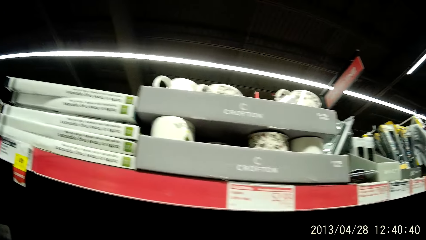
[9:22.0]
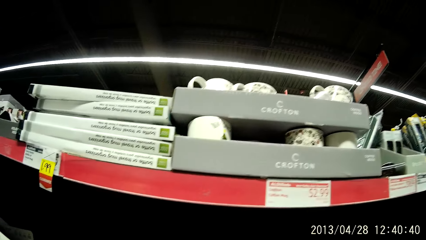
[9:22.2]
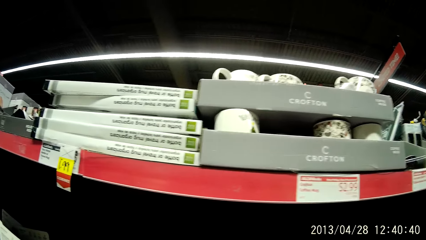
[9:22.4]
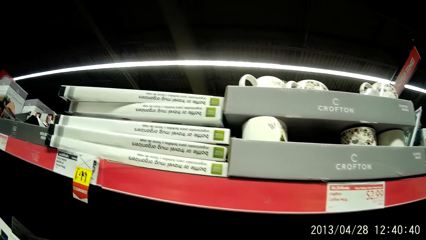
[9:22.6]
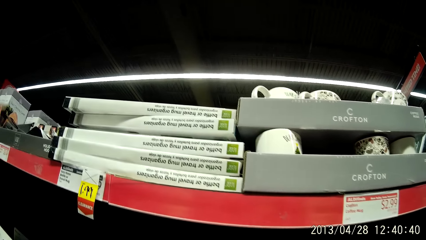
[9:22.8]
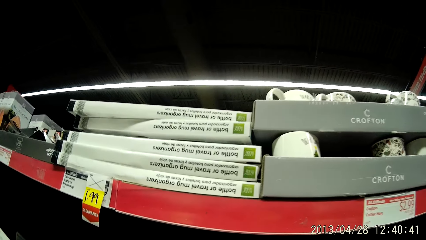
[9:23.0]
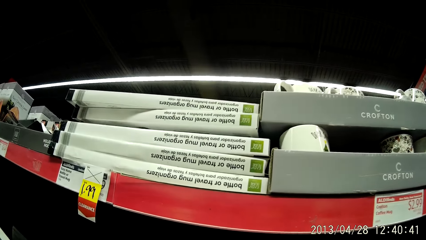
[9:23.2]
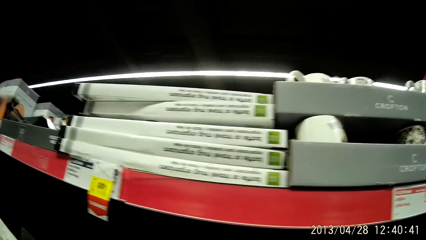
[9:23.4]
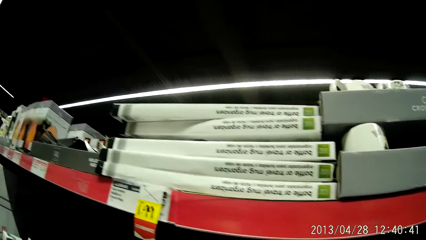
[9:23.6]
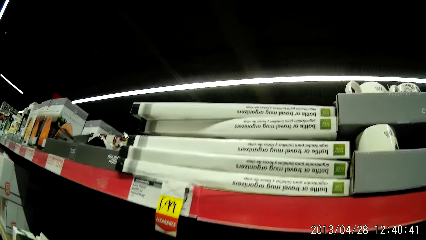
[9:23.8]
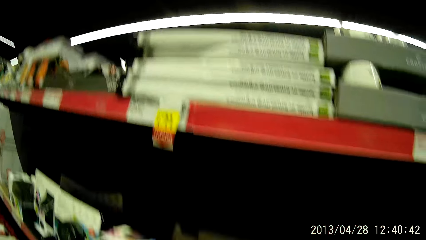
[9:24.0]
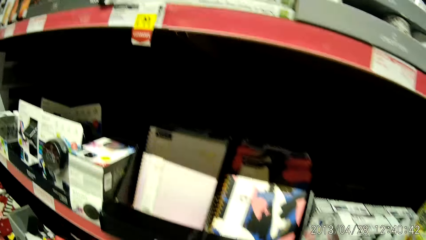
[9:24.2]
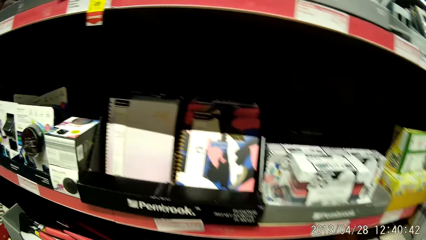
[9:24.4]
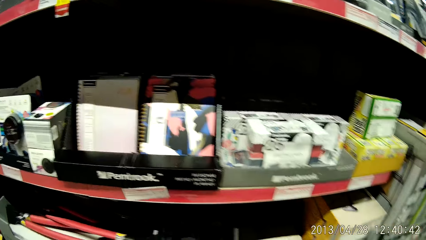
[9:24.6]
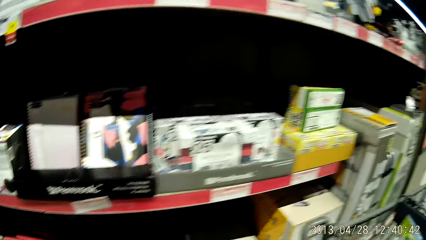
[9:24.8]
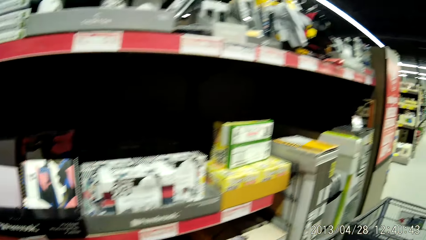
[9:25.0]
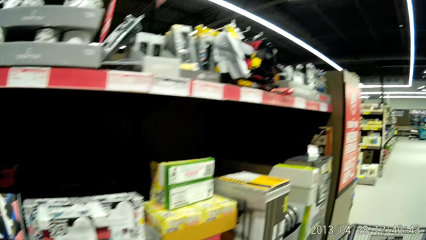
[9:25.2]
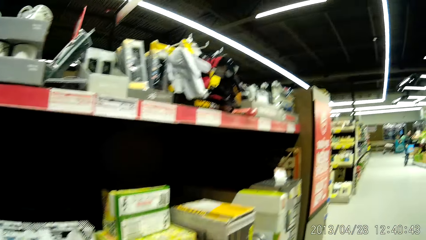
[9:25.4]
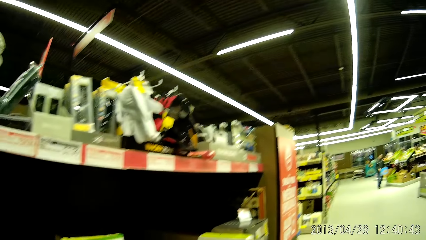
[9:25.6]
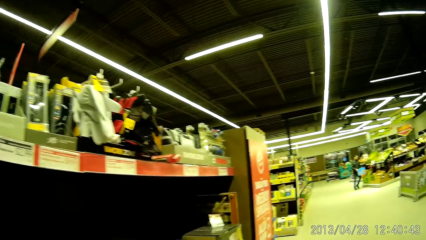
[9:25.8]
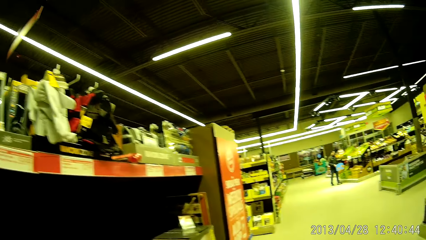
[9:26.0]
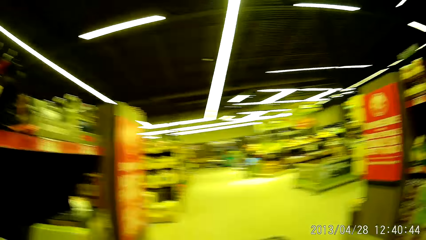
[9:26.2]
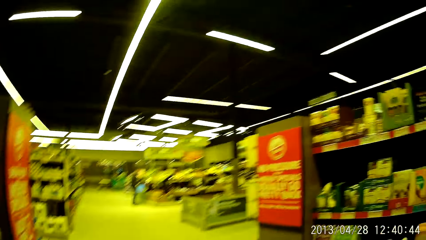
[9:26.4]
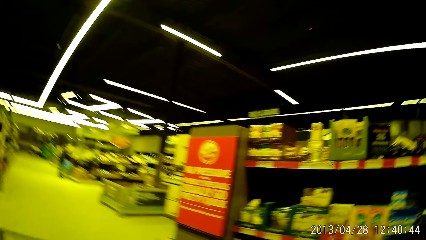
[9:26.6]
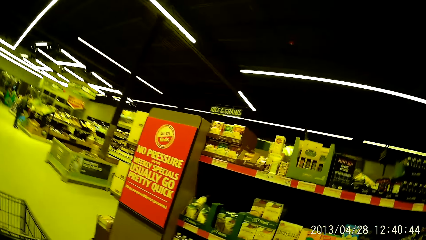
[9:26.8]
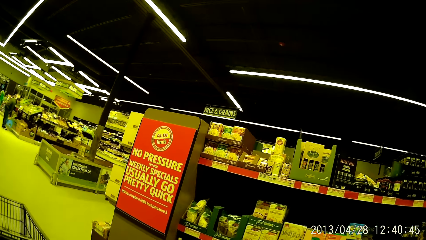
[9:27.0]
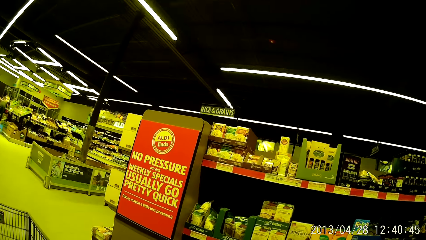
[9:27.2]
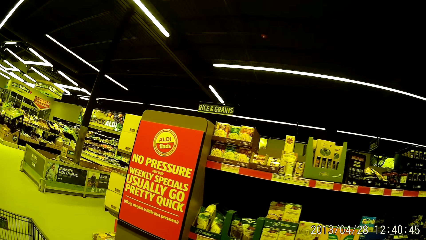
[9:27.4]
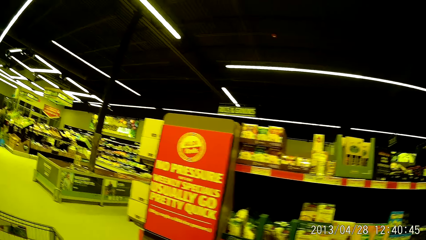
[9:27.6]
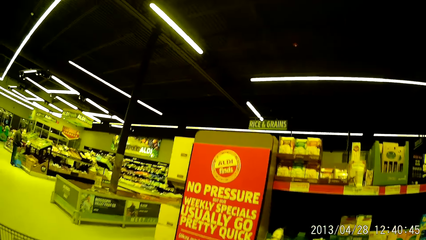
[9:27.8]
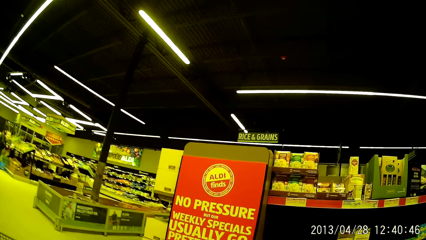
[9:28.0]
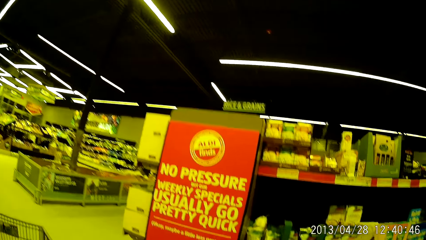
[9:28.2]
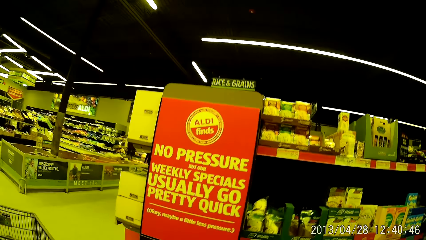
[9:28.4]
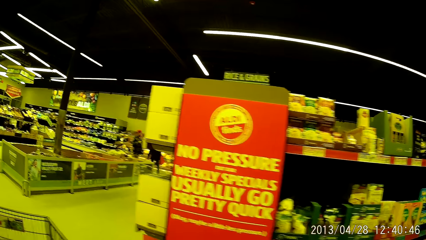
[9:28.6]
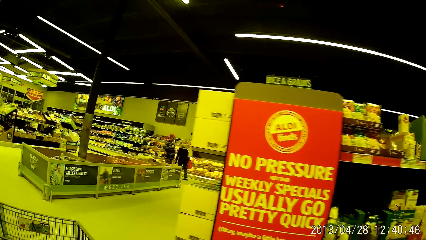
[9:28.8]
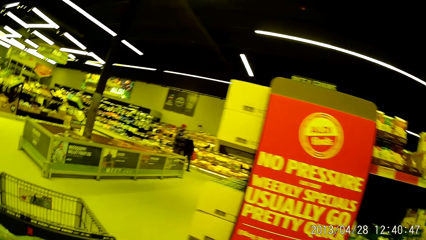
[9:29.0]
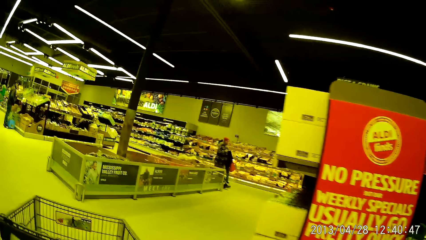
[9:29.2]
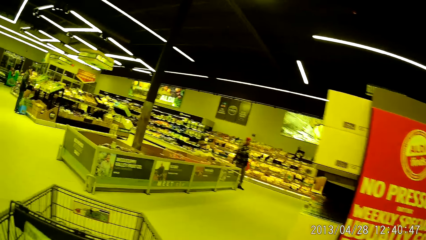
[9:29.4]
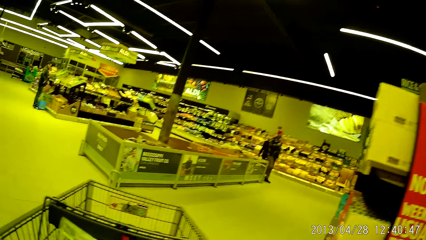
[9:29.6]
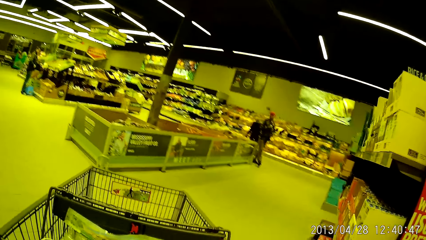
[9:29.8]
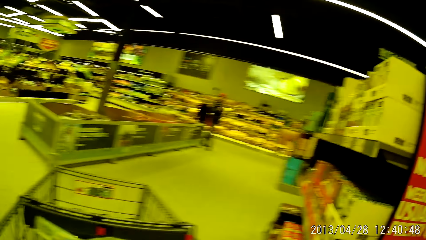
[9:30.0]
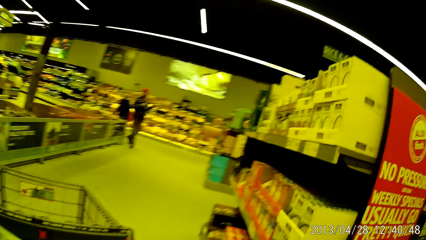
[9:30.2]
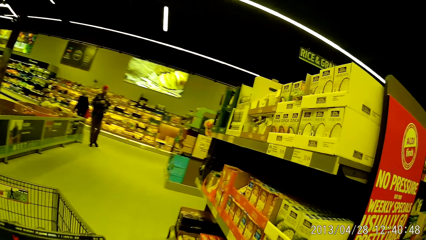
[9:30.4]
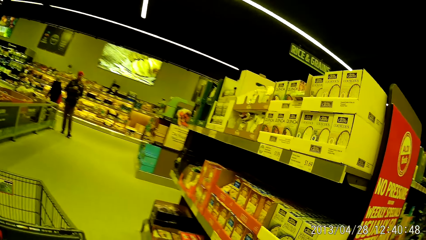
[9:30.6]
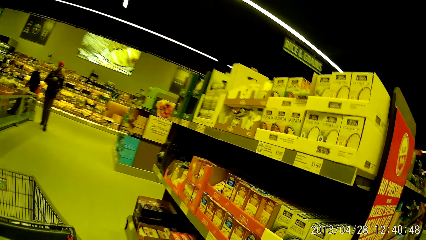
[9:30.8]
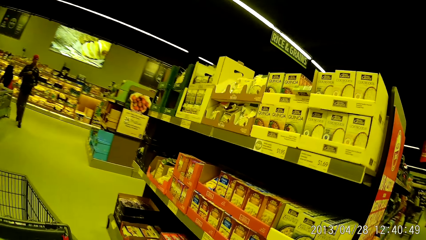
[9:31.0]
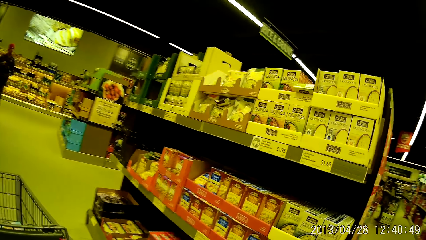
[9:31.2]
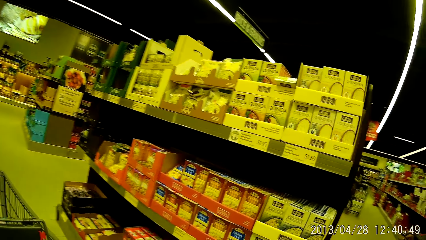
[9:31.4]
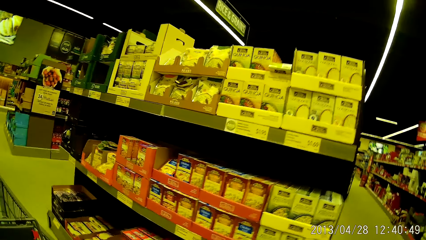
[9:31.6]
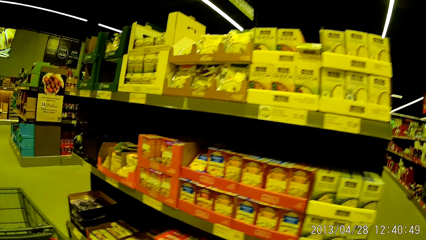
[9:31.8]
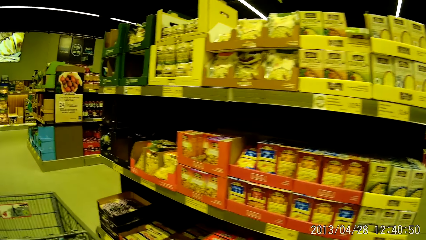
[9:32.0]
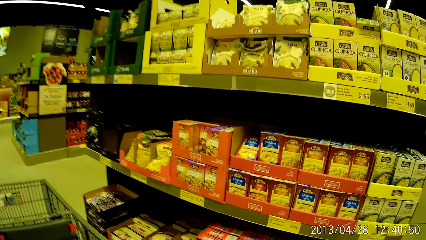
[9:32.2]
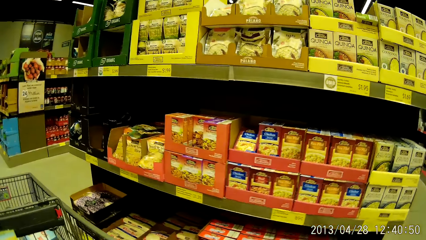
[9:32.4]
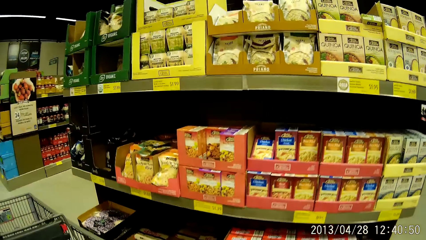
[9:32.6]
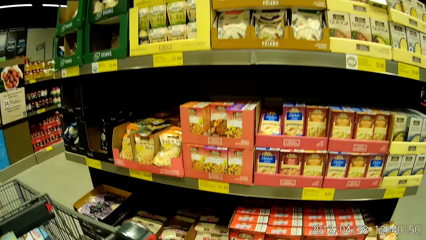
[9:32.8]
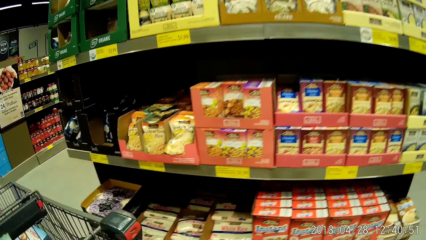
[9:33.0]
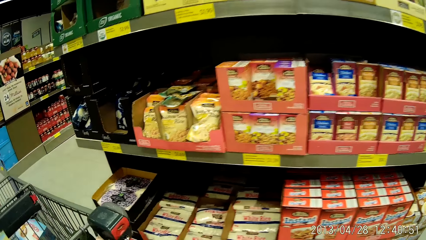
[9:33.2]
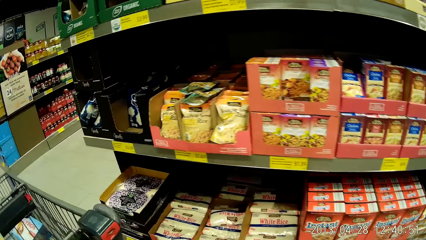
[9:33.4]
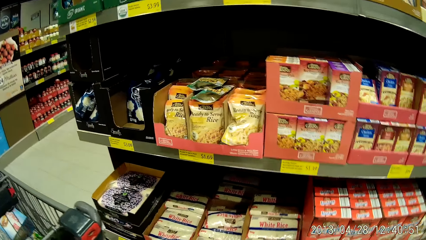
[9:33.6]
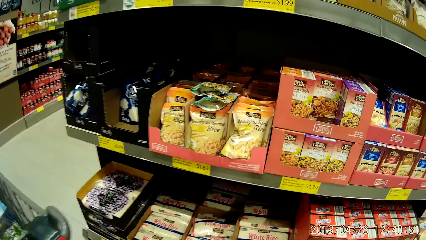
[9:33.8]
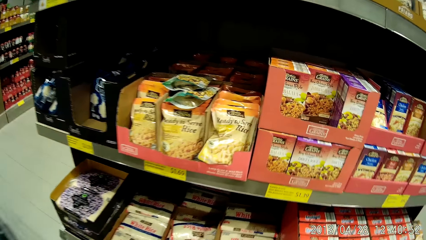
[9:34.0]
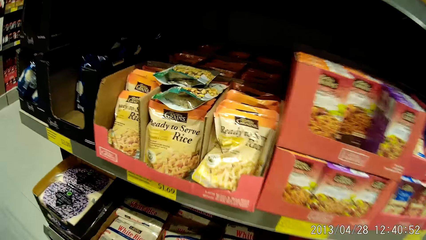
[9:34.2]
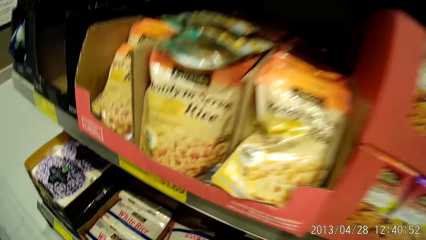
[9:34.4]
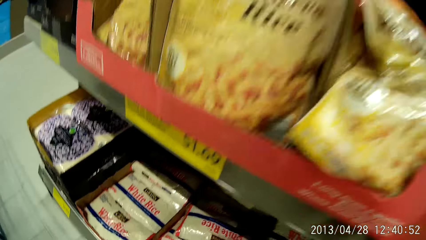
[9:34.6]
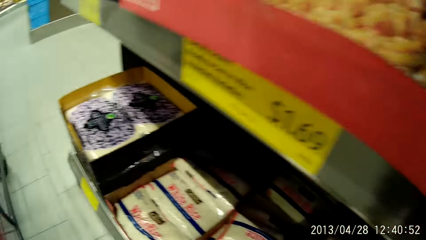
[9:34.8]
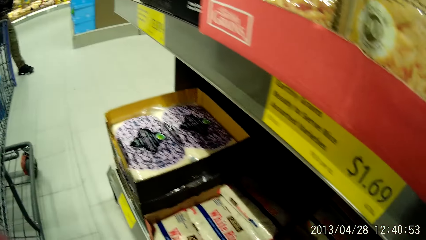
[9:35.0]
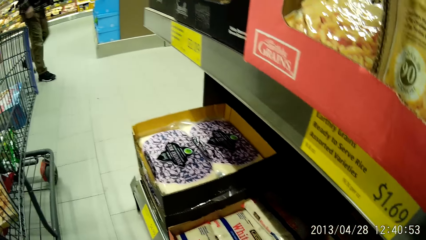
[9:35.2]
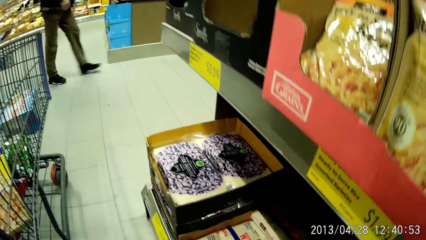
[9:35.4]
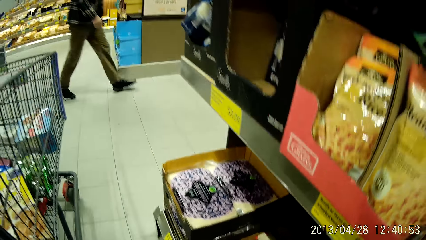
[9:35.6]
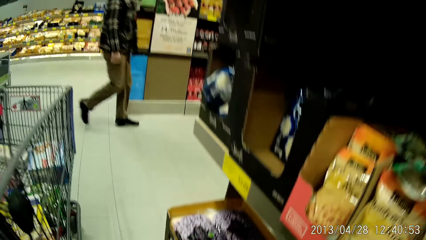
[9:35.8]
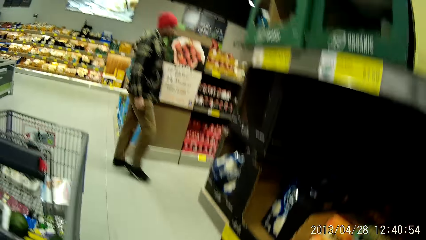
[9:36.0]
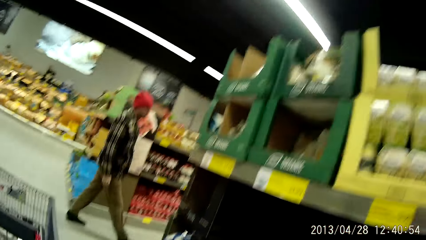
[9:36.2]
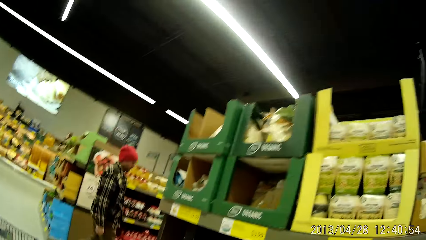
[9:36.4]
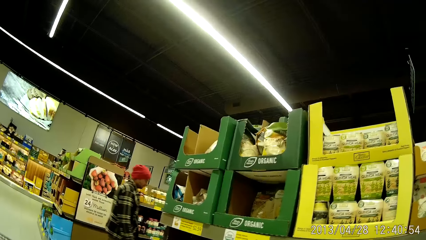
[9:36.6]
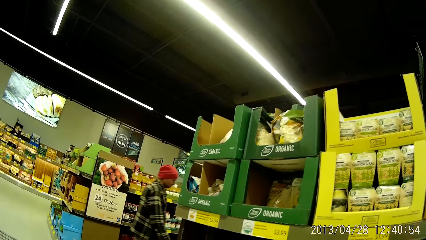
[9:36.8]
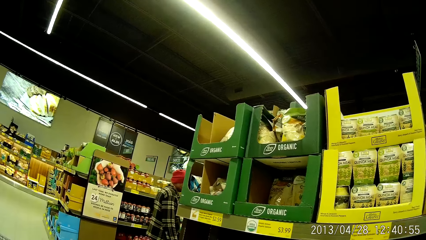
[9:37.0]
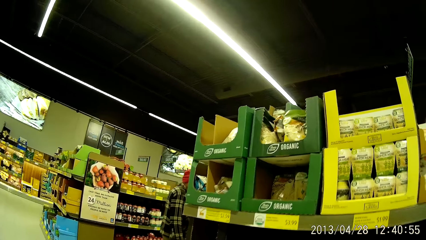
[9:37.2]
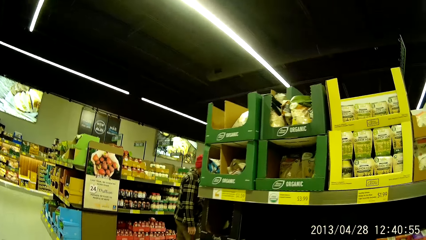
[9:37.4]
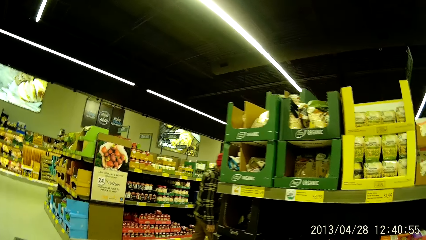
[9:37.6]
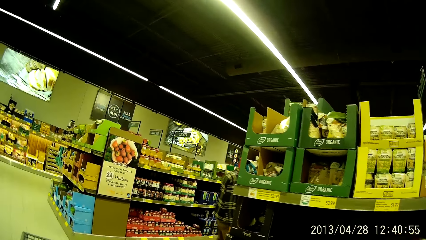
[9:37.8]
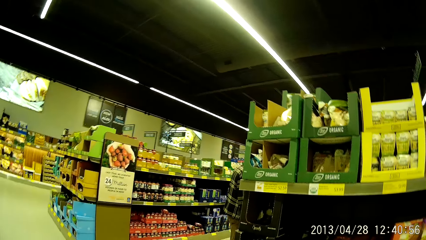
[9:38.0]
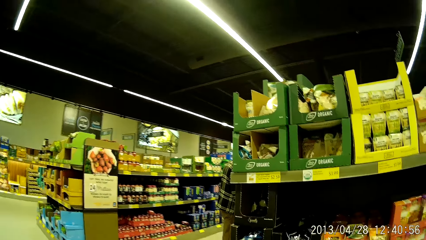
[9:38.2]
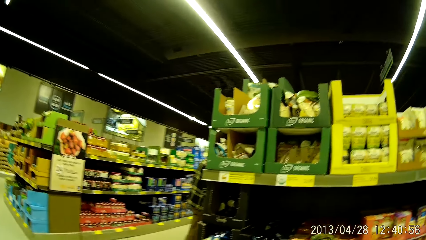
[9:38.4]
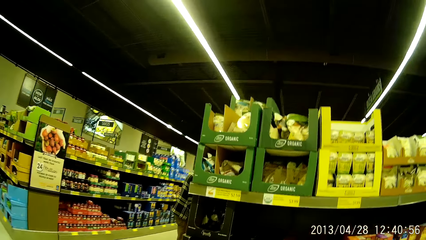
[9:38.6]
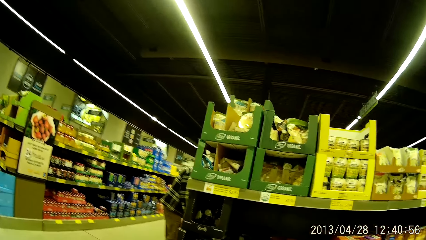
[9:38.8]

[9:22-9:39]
The camera wearer looks at the shelves. They move forward with the shopping cart in the store looking at the shelves. They look at the shelf.
